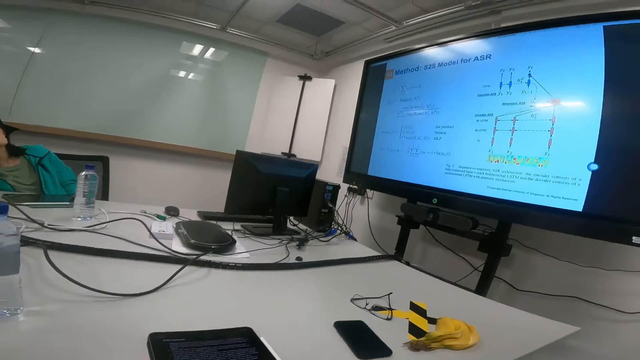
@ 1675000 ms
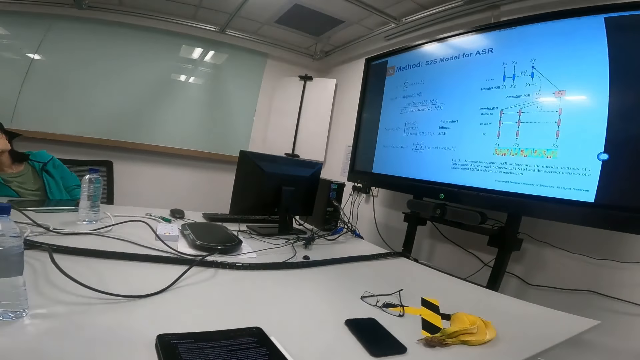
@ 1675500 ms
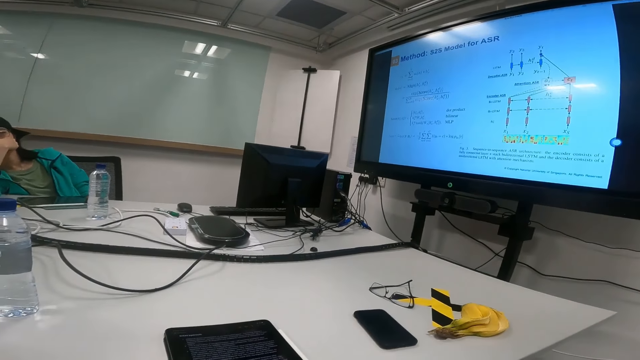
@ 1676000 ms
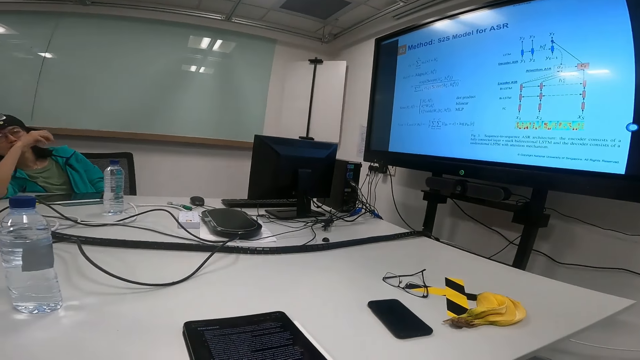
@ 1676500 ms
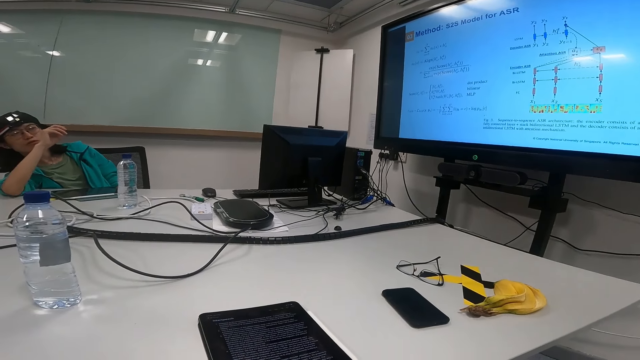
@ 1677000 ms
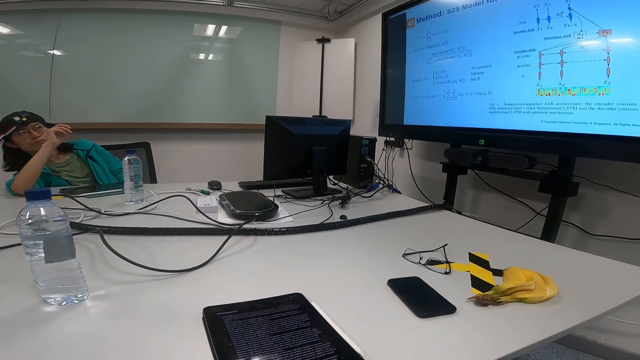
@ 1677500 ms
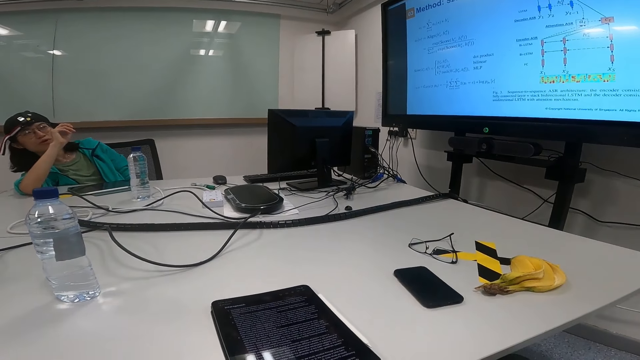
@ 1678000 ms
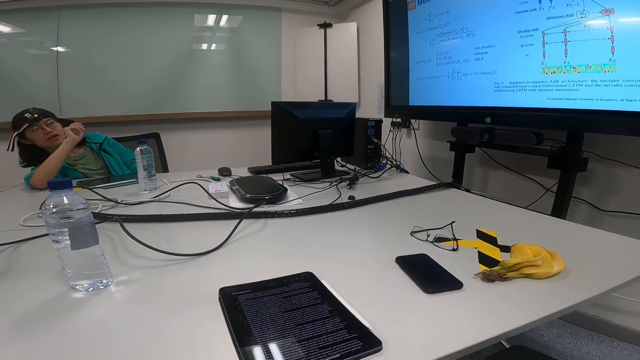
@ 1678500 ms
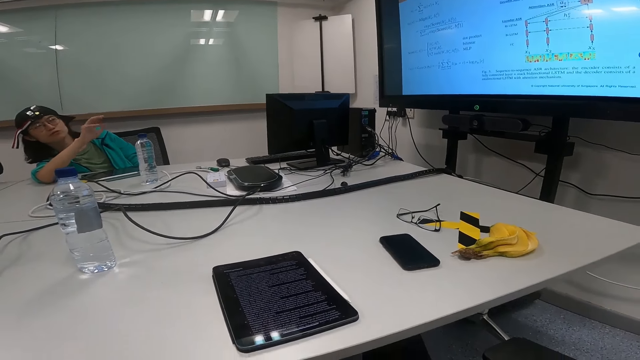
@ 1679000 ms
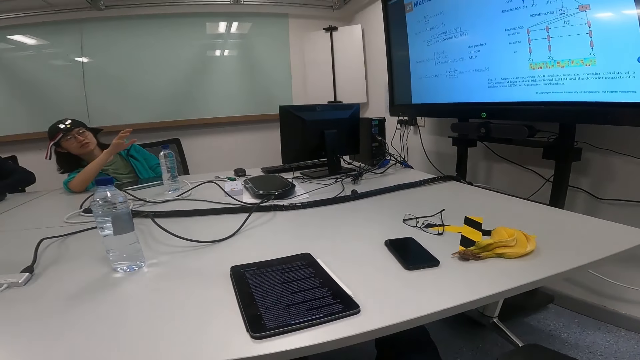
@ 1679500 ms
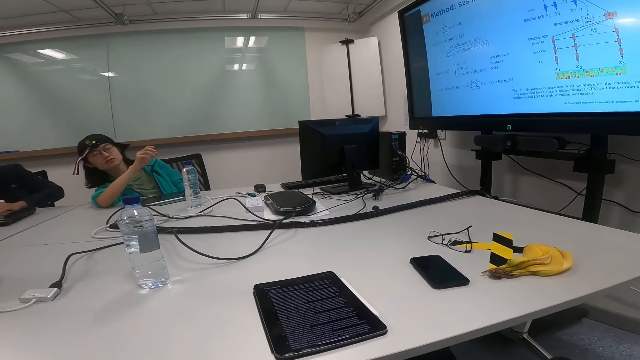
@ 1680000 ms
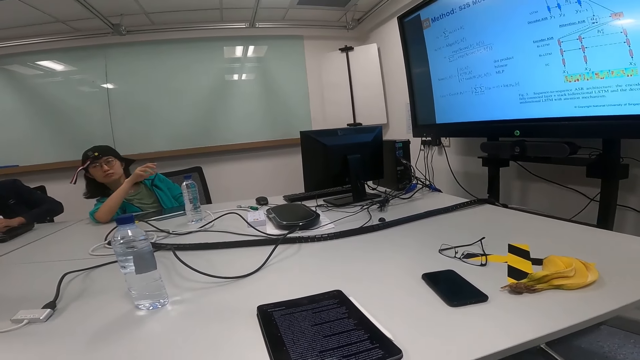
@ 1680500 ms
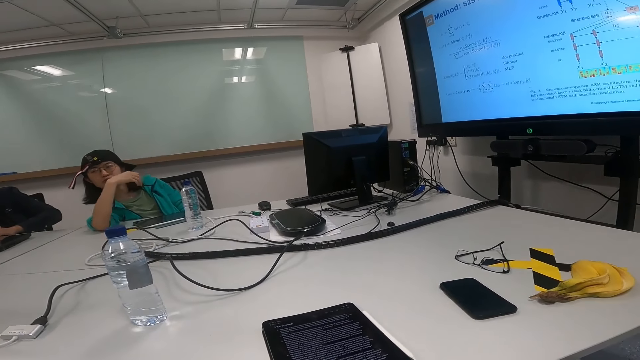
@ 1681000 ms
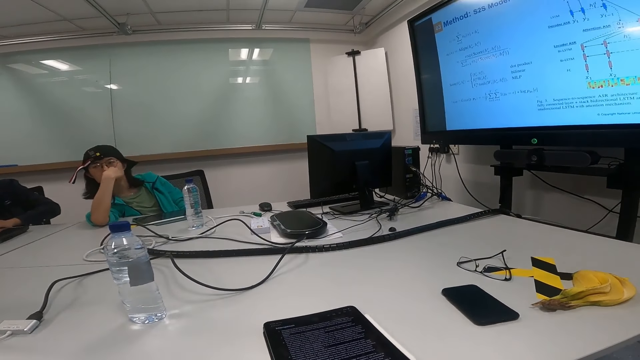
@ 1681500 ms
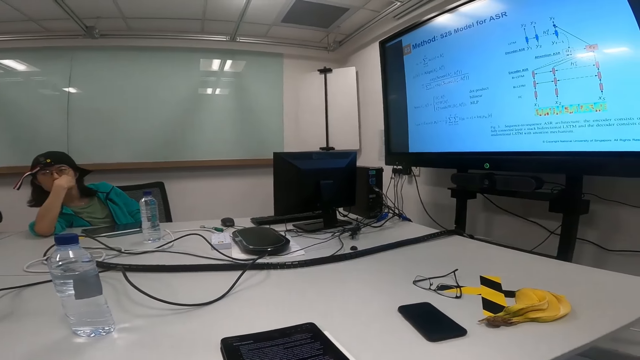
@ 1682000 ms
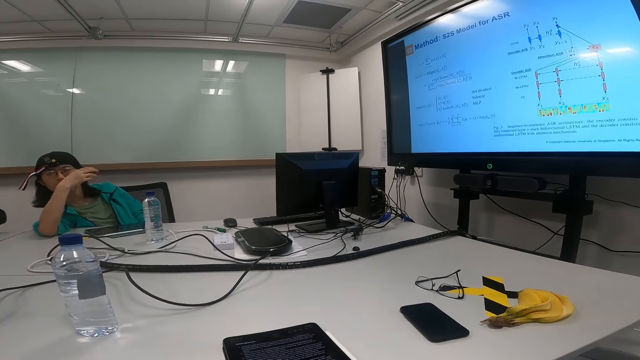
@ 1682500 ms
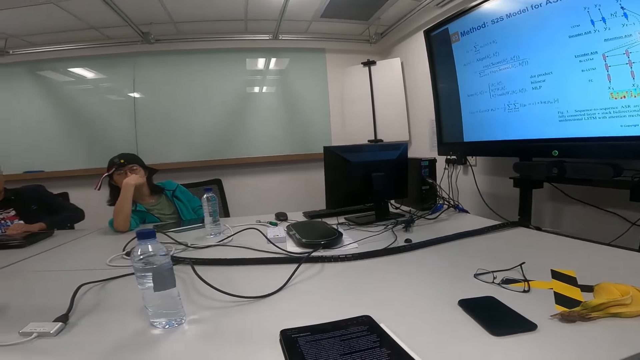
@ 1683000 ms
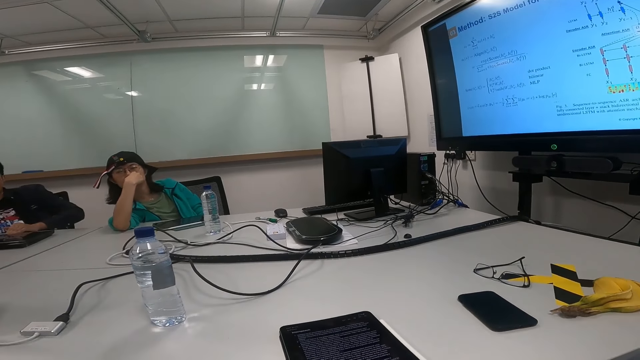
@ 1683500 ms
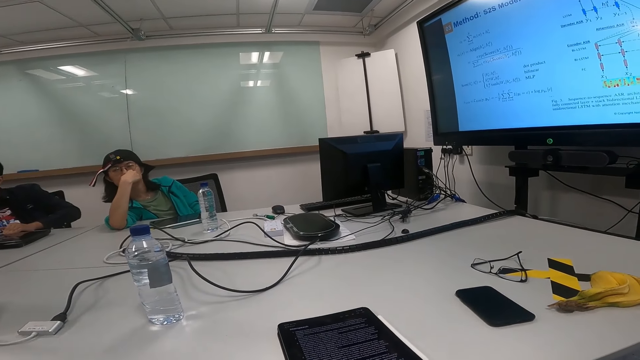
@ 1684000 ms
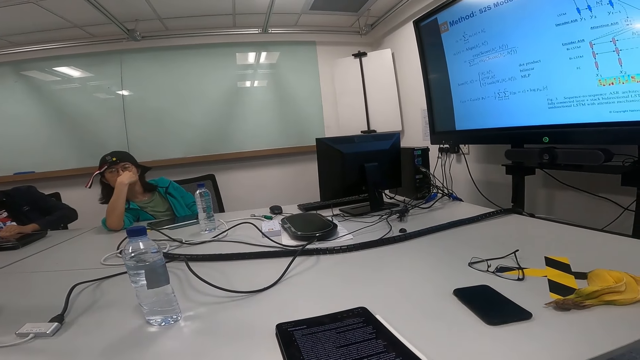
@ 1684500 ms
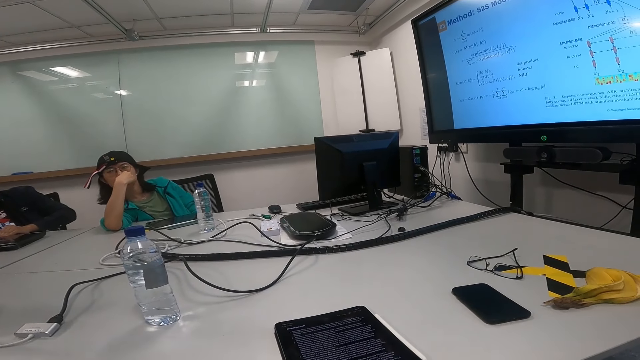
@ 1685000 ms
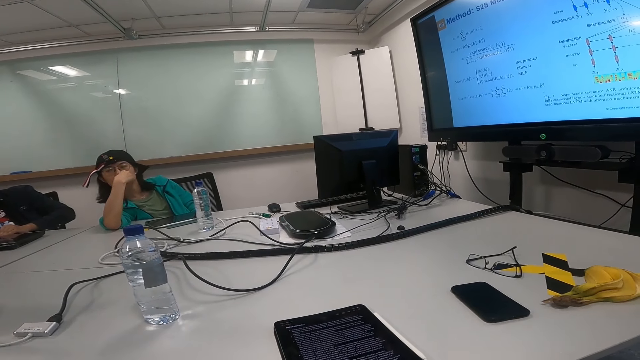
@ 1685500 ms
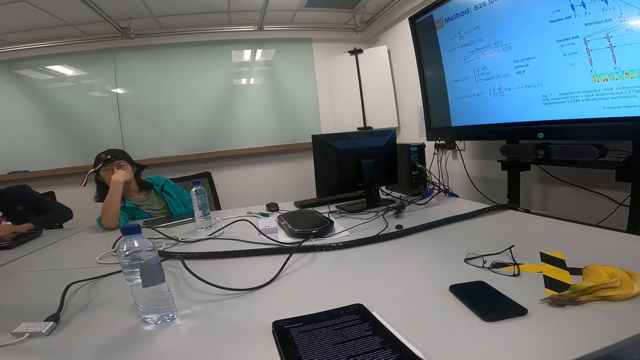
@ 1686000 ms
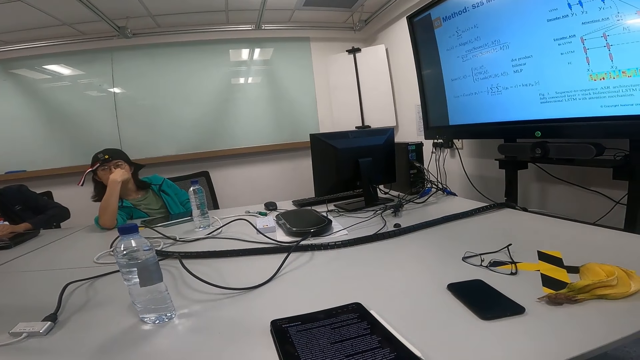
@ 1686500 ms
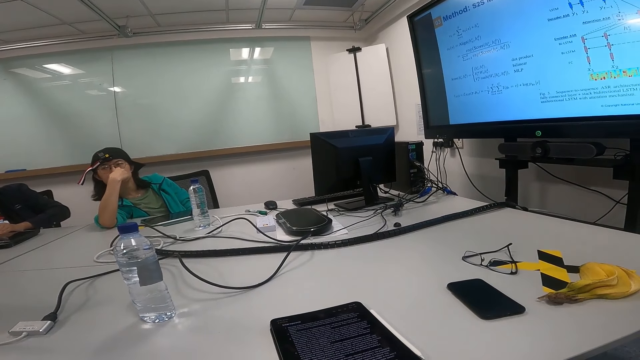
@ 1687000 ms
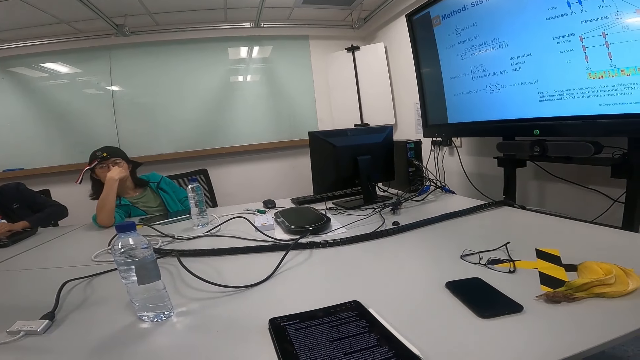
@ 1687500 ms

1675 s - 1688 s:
The woman moves her hand and talks to the man. The woman touches her mouth, moves her hand and touches her mouth. The man talks to the woman.

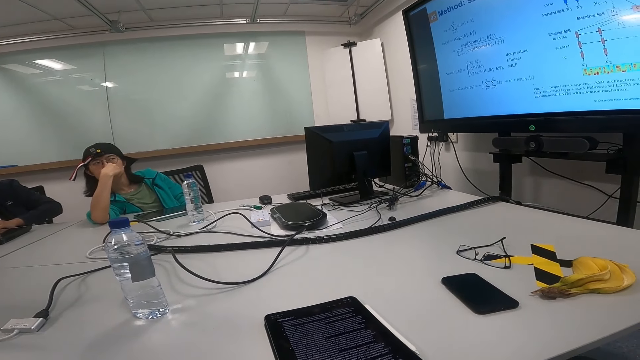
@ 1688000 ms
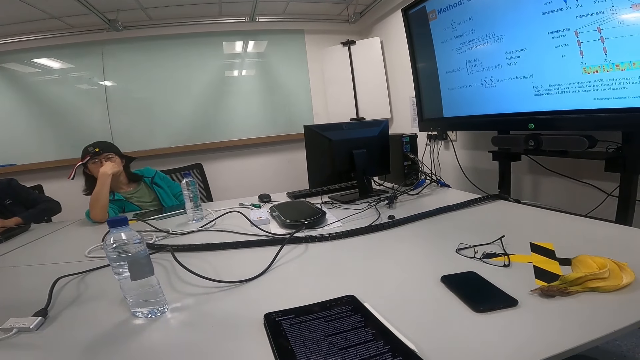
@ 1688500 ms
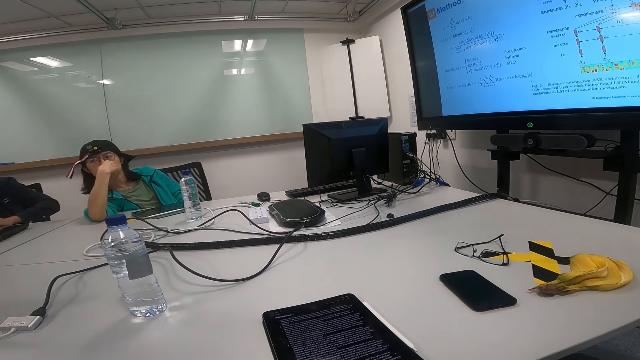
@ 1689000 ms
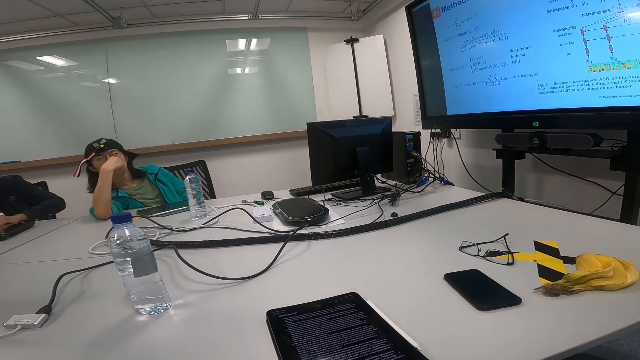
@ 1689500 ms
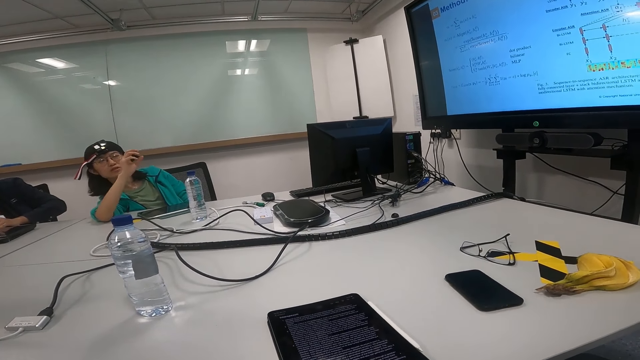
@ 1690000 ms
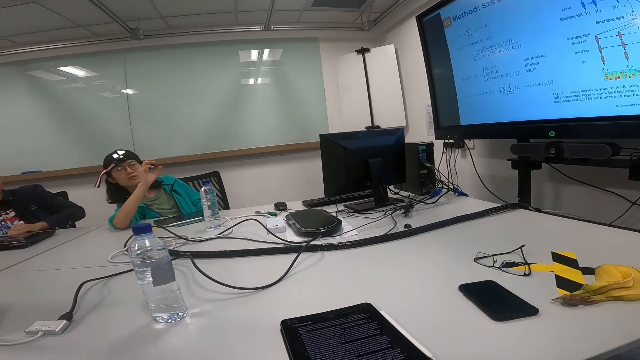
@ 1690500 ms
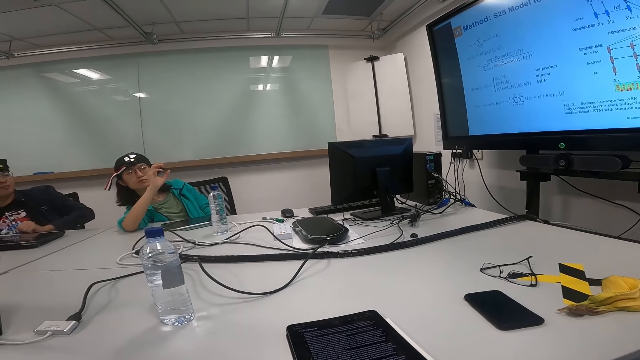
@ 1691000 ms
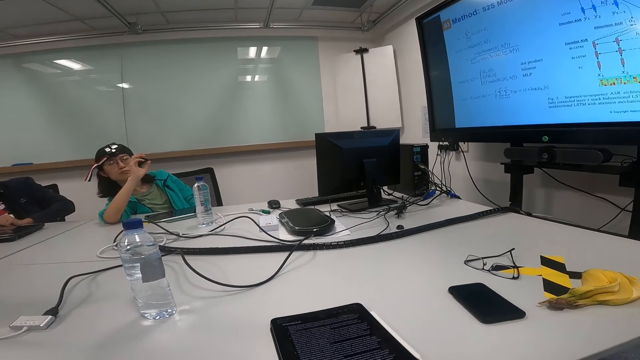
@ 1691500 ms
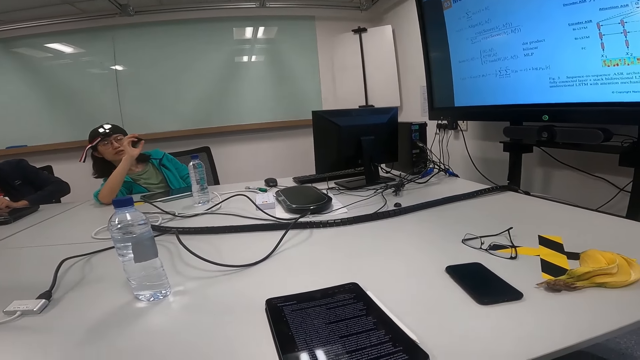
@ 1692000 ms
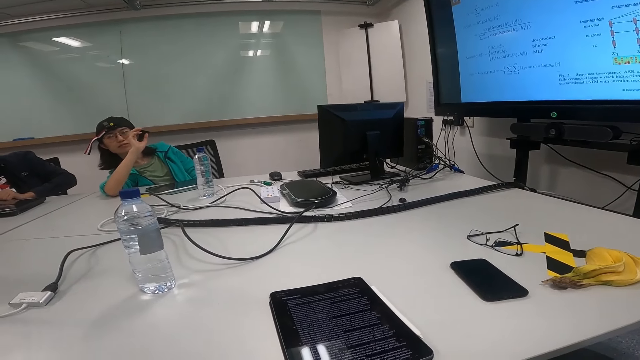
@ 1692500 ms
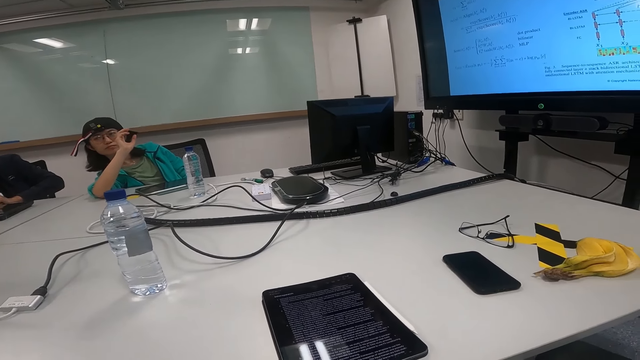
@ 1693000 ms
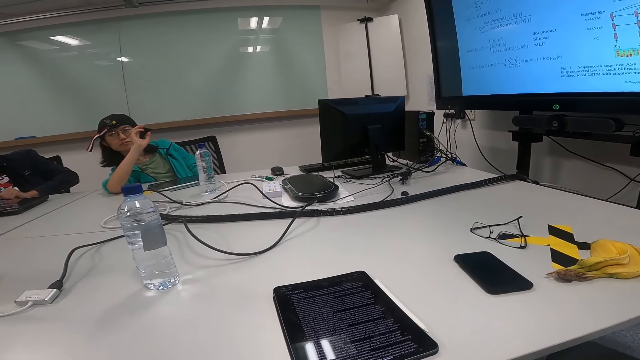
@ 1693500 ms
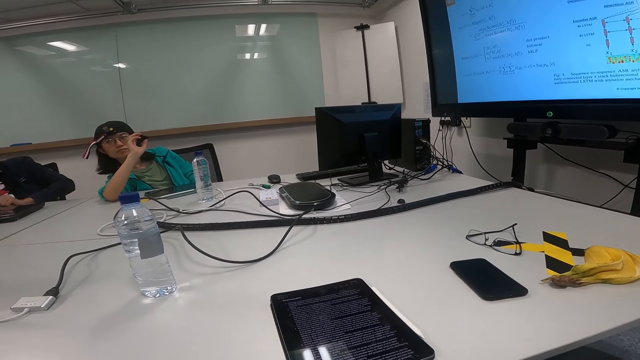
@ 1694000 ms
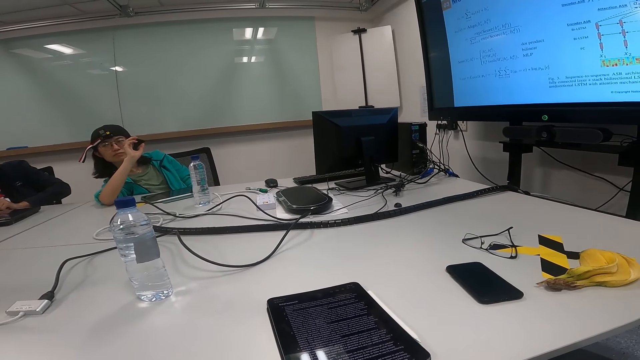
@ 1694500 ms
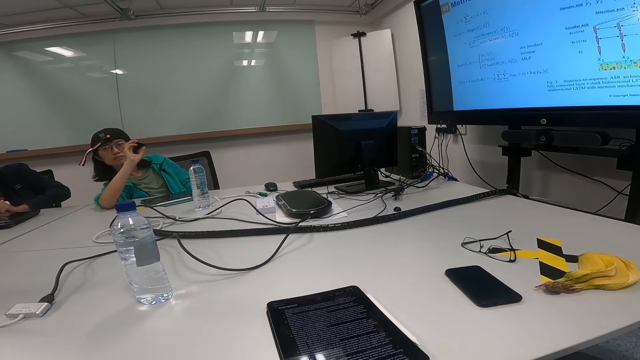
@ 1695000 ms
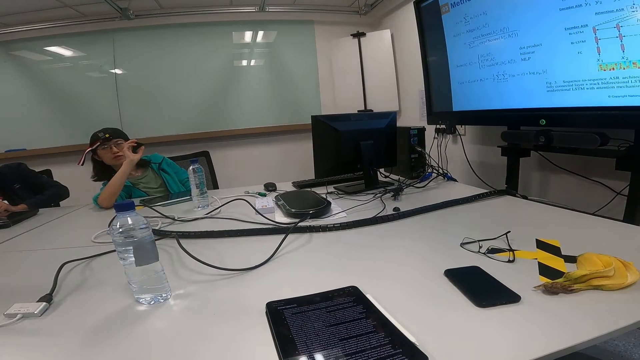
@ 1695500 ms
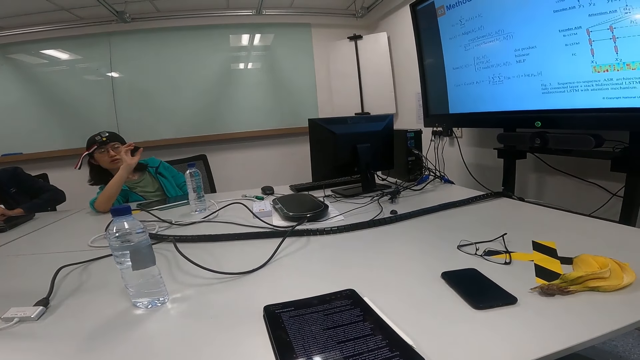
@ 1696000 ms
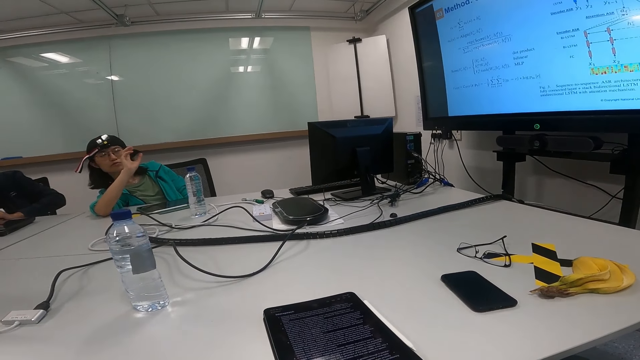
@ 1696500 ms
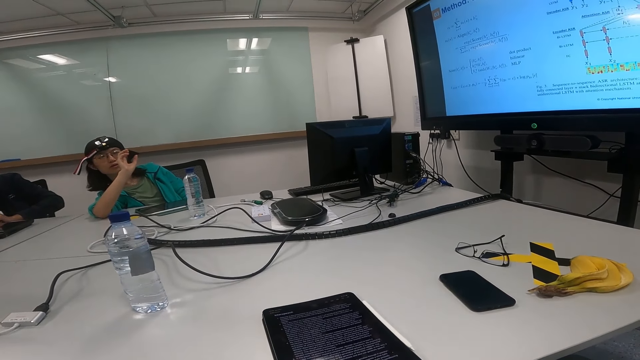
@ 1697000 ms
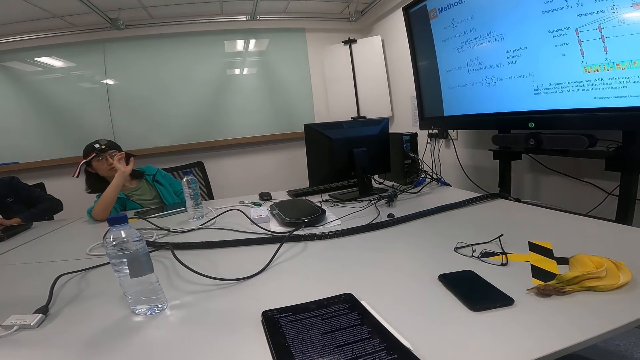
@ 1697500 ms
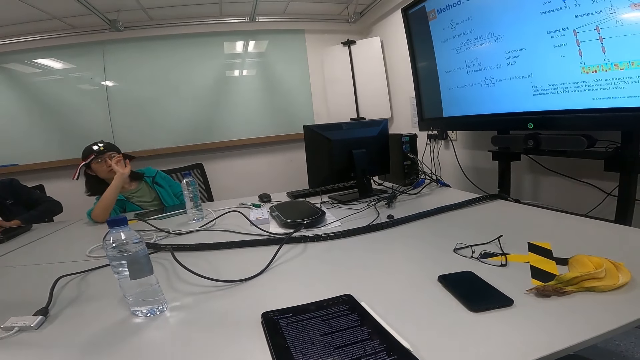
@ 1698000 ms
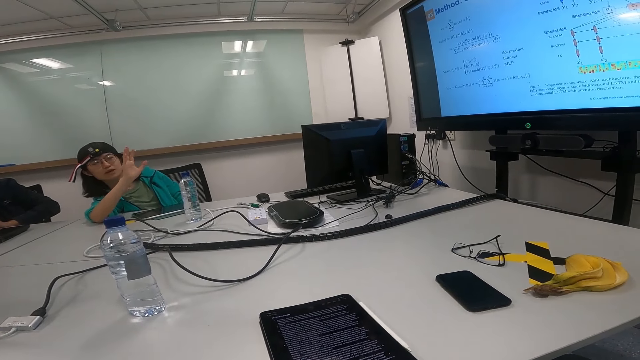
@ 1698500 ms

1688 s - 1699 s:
The woman moves her hand and talks to the man. The man talks to the woman. The woman talks to the man.
